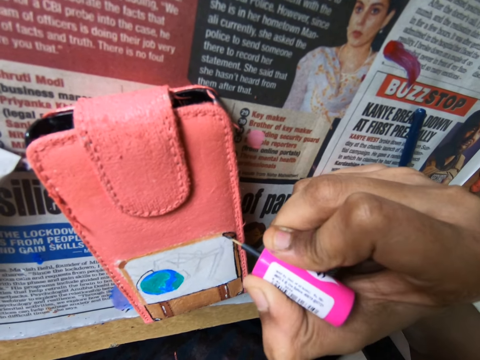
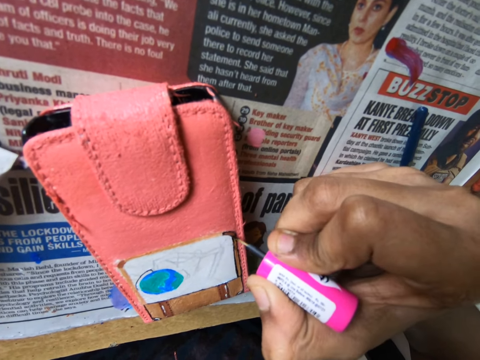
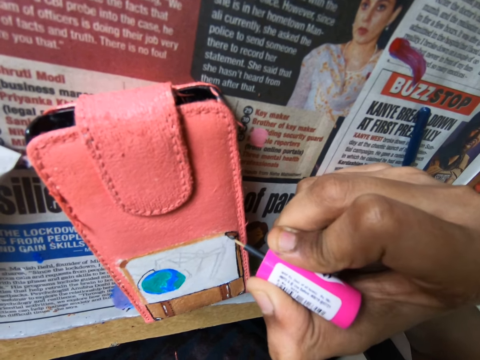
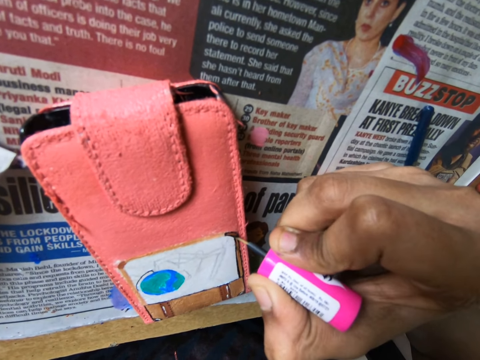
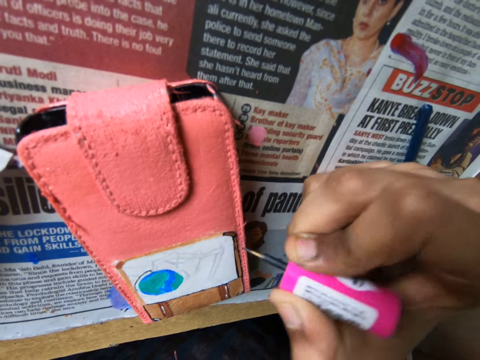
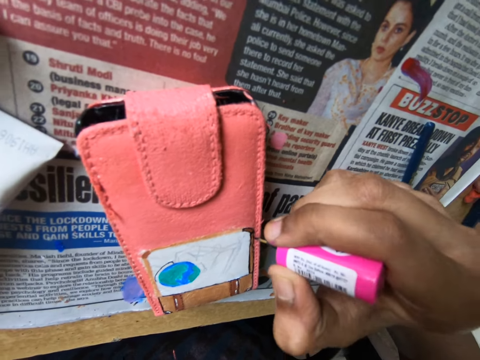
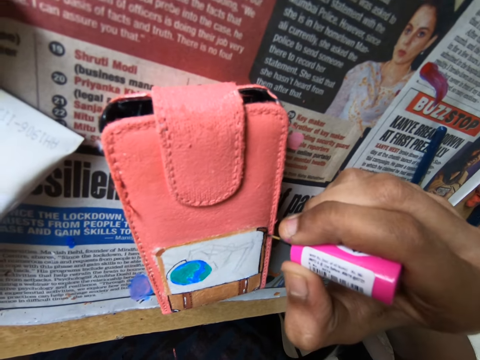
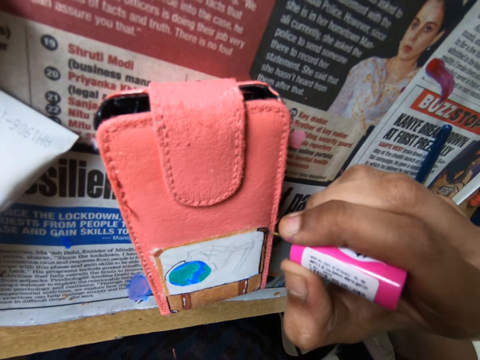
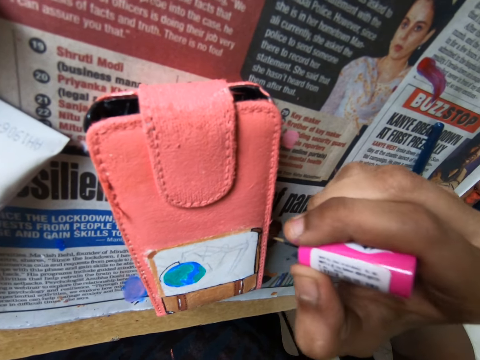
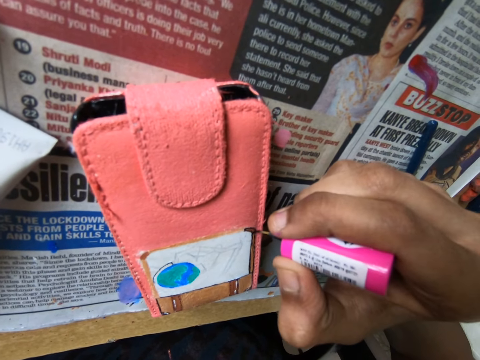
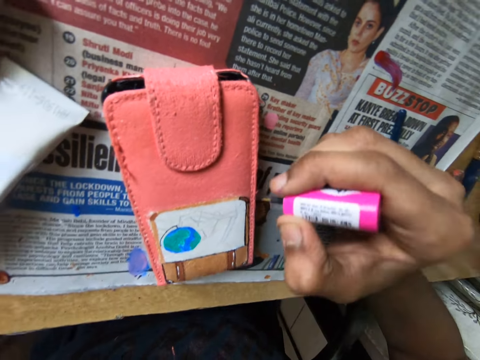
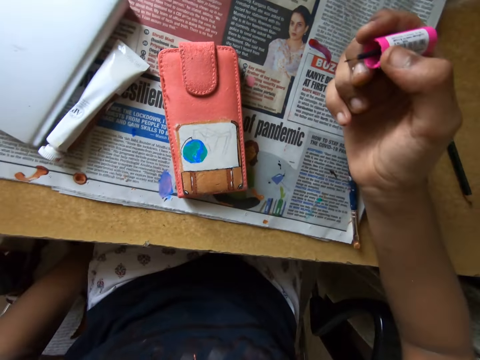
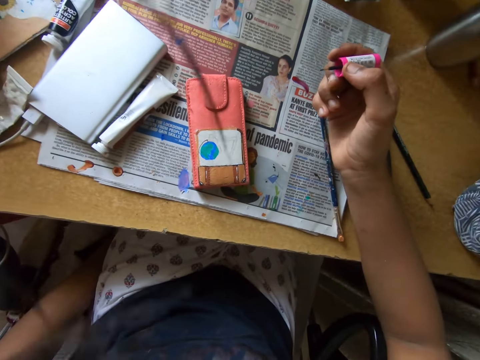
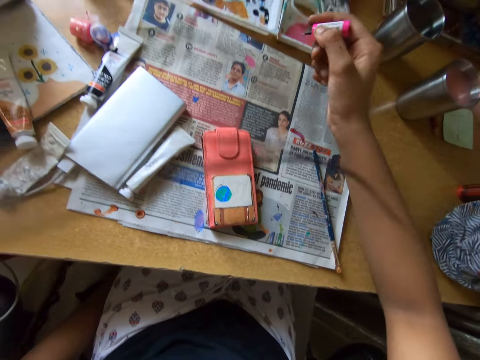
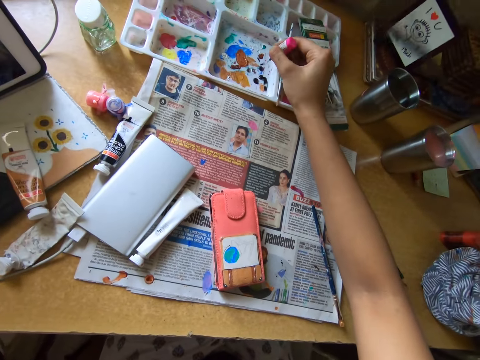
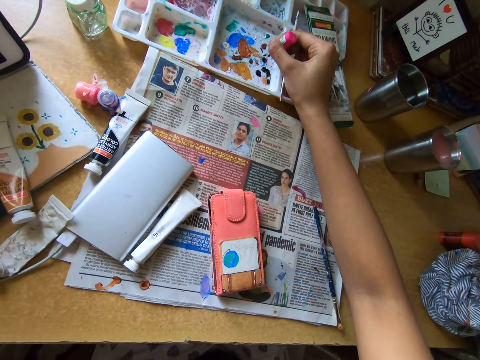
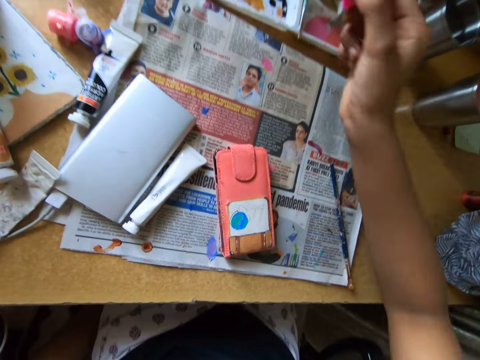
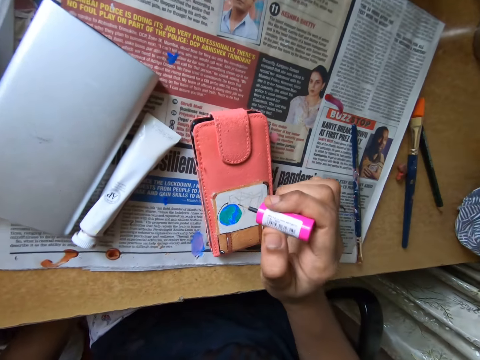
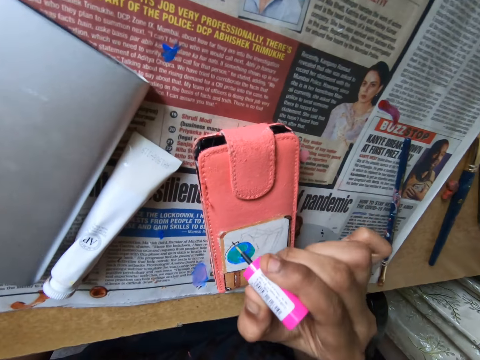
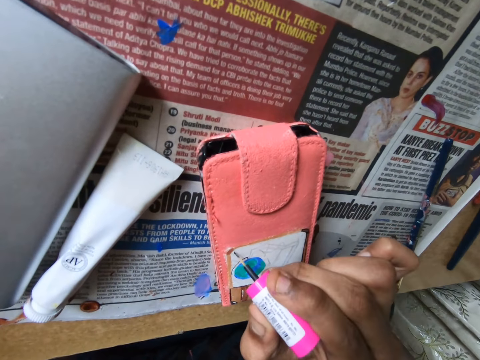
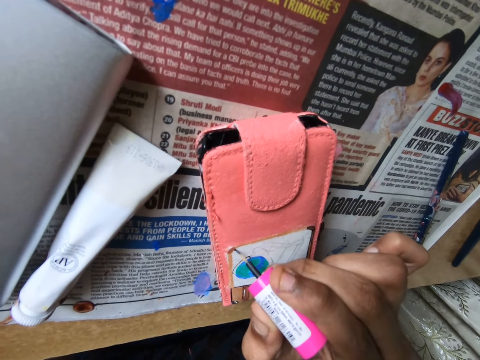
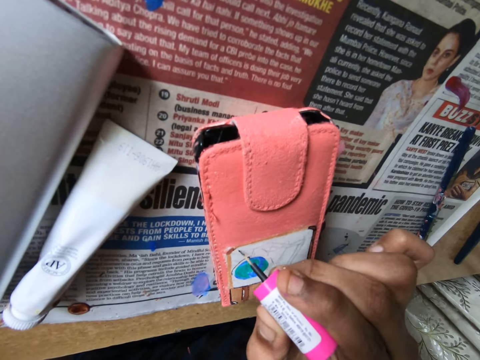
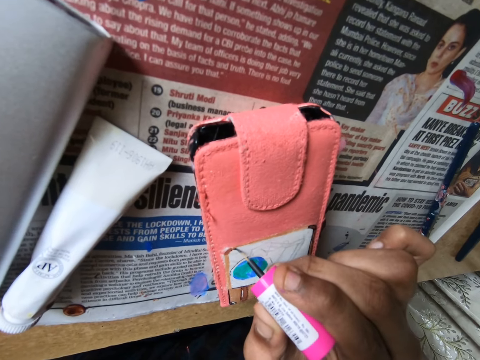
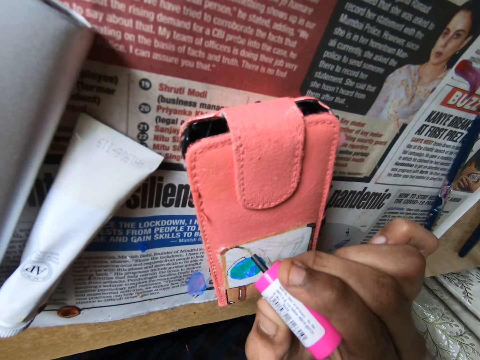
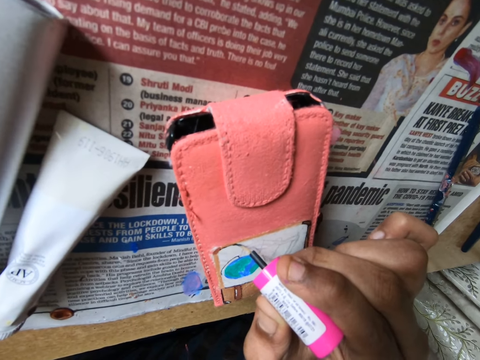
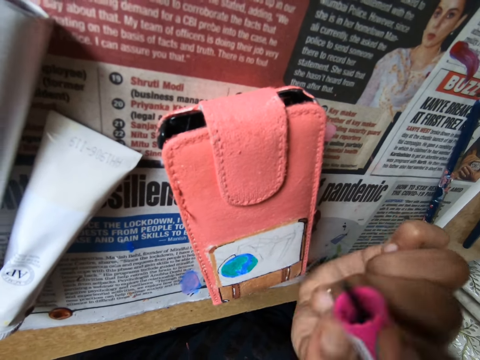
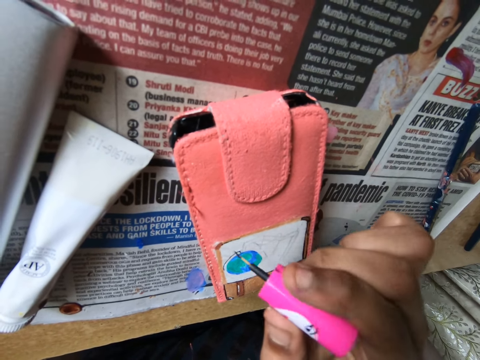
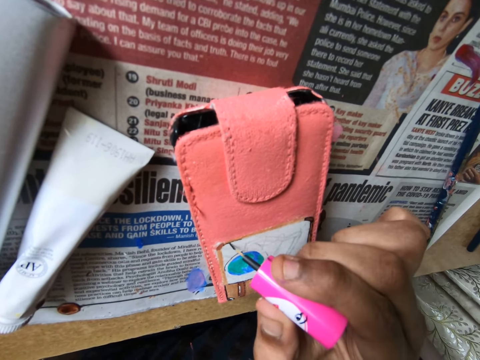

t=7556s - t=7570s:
The camera wearer scoops paint with a brush and rubs the polish brush in the container. They paint a picture with the polish brush.

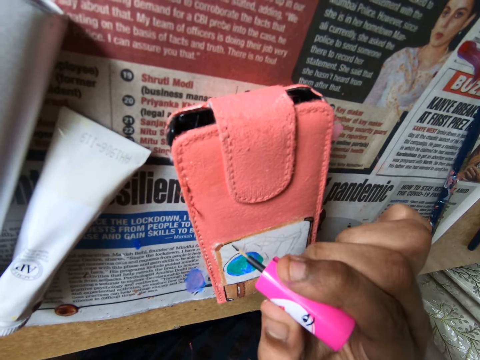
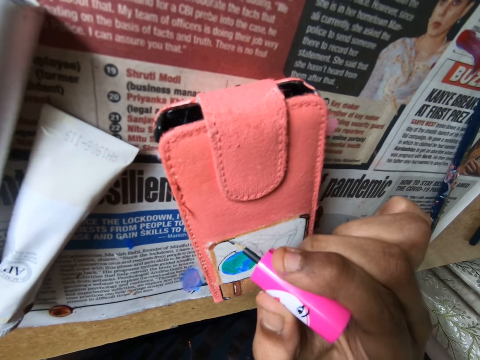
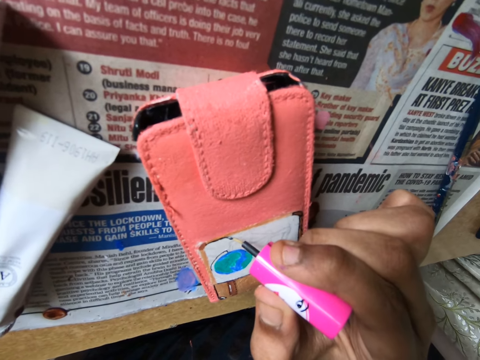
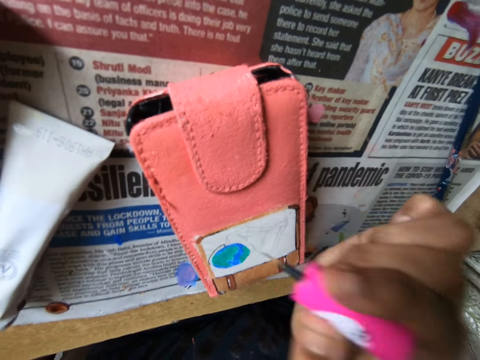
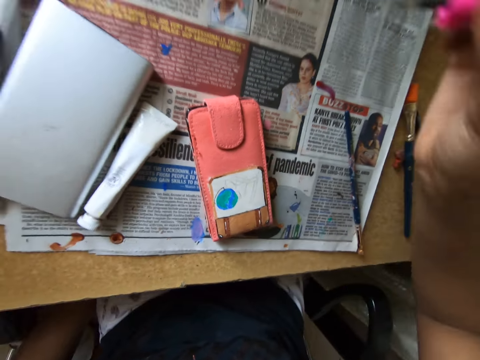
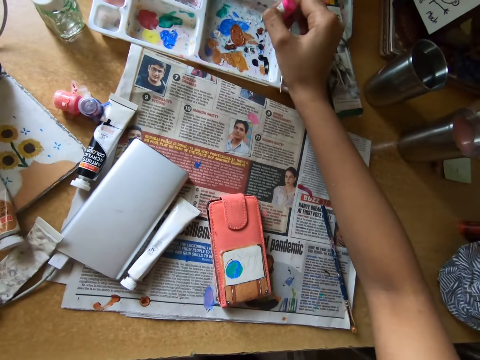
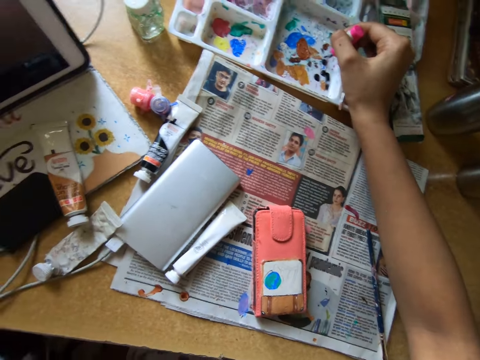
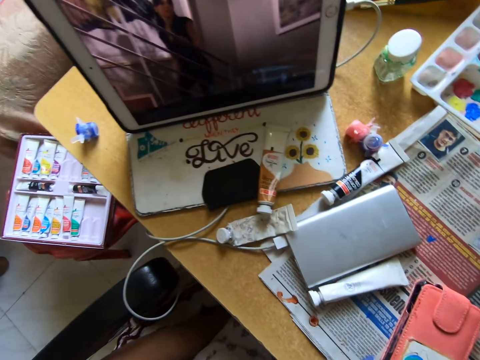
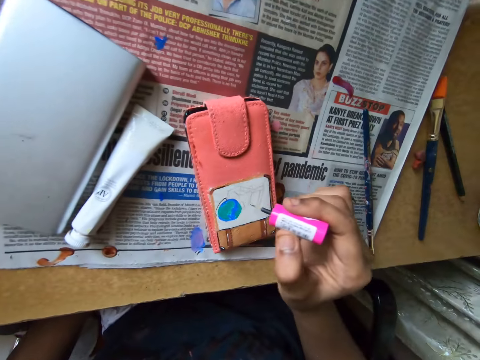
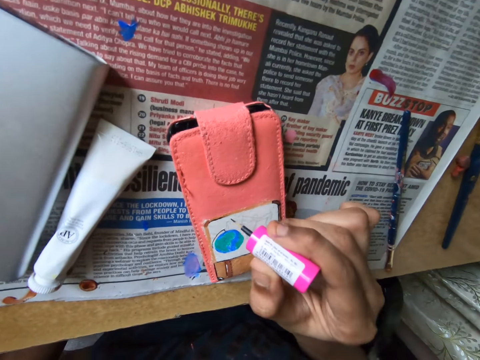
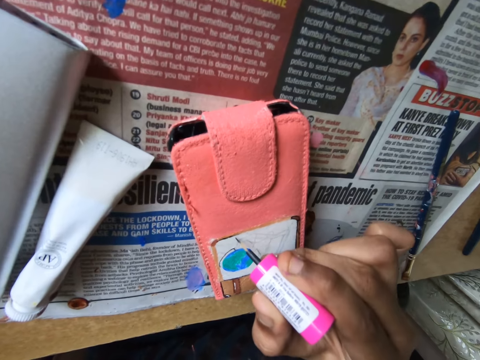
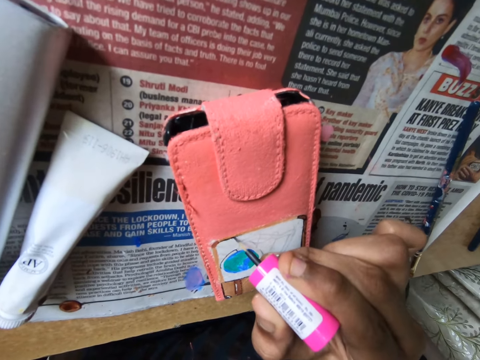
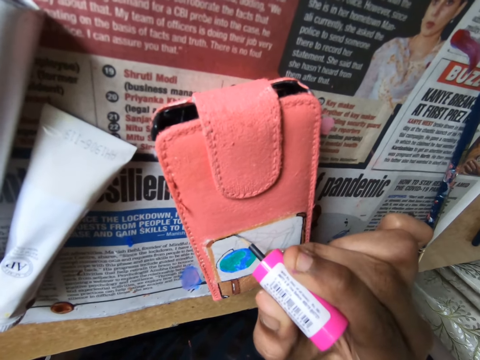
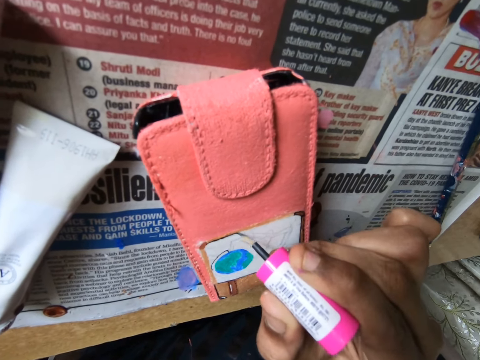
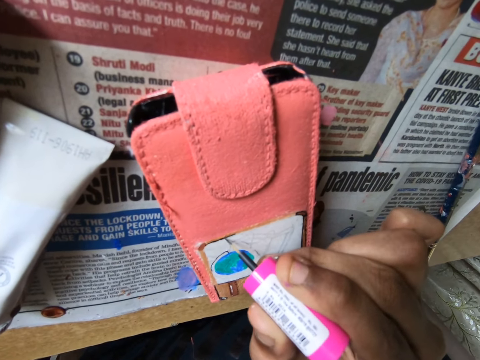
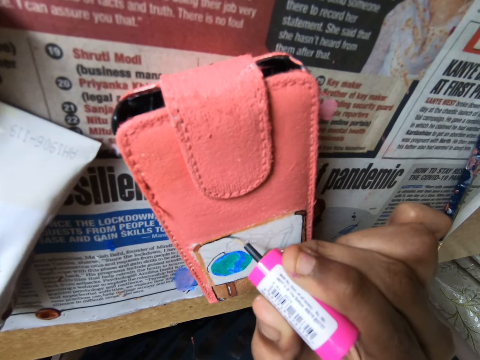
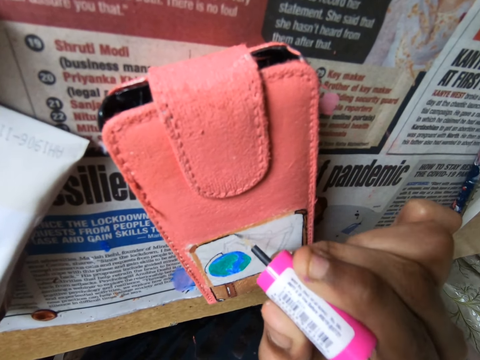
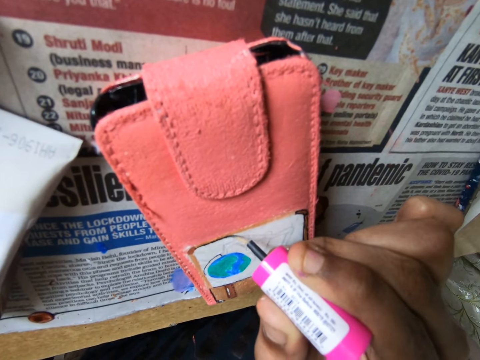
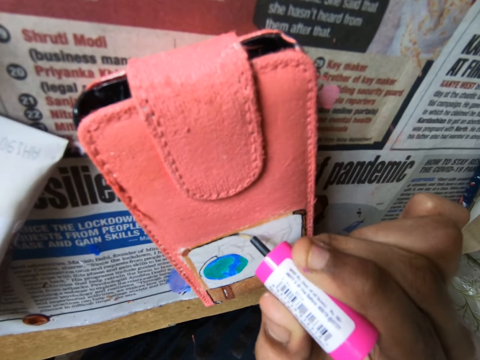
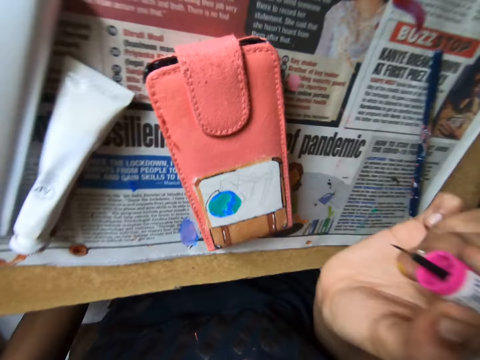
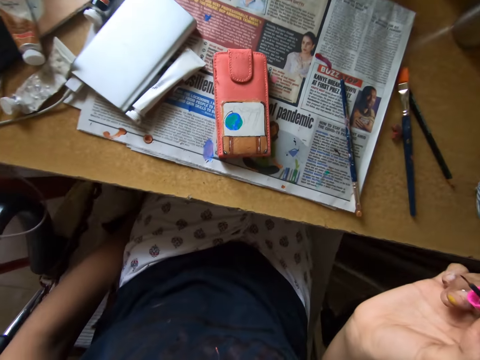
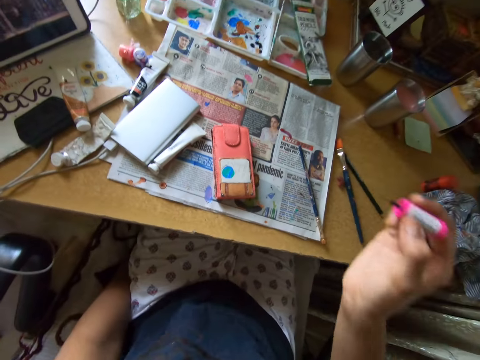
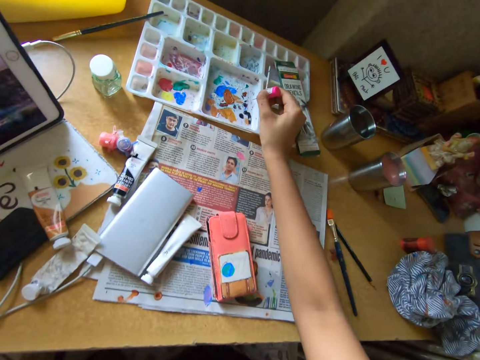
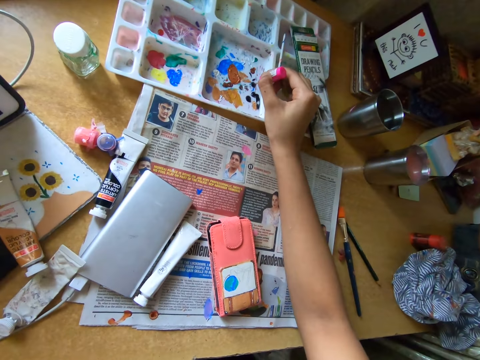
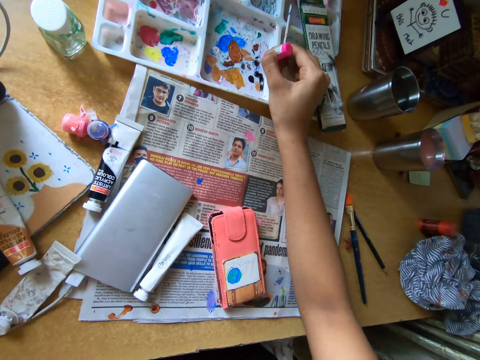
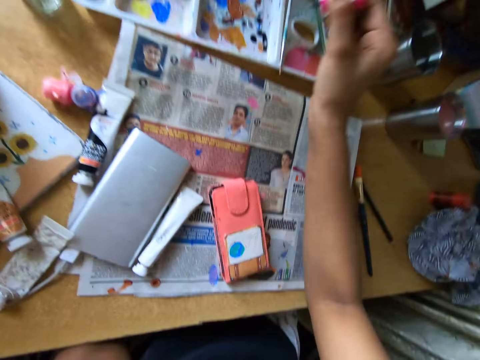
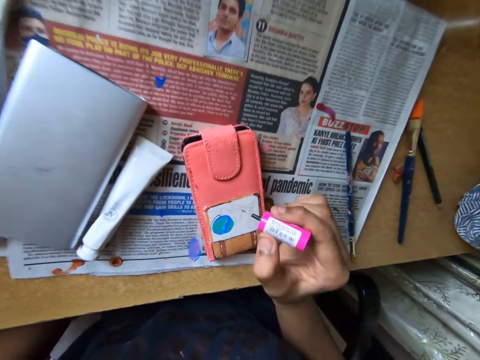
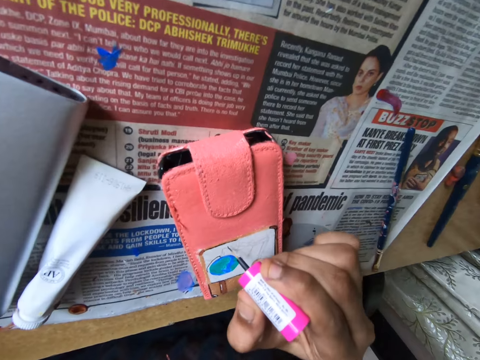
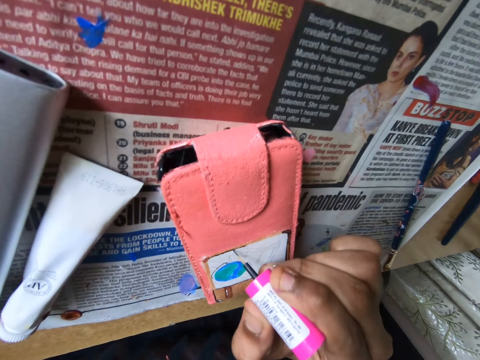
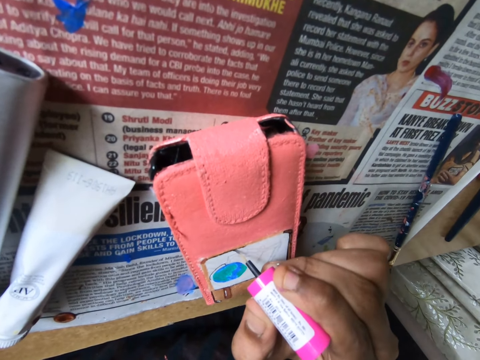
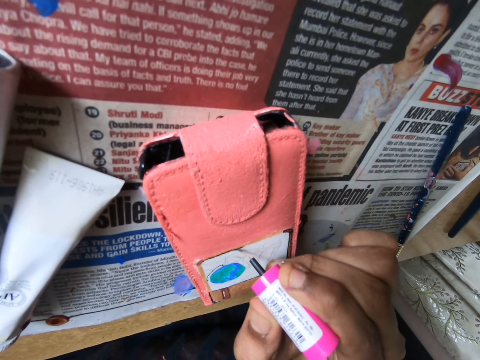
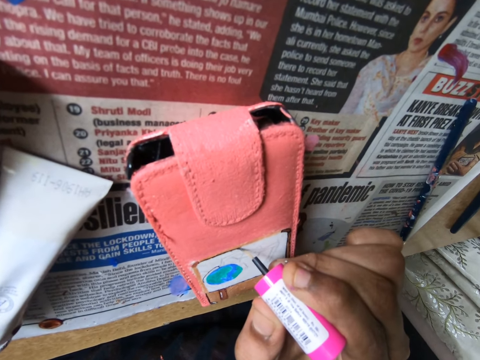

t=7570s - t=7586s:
The camera wearer rubs the polish brush in the container. They scoop paint with the brush. They look at the screen. They paint the wallet. They paint the phone case. They look around a room. They scoop paint from a paint pallet with the paint brush. They paint a pouch with the paint brush.
